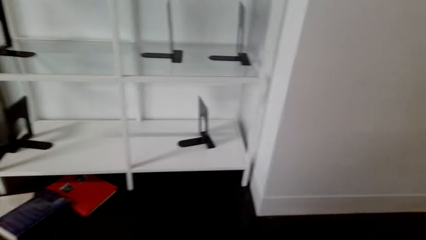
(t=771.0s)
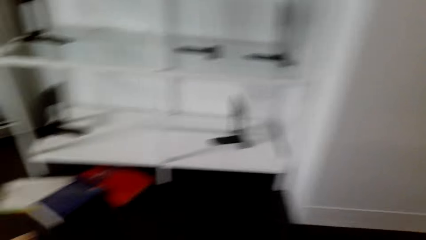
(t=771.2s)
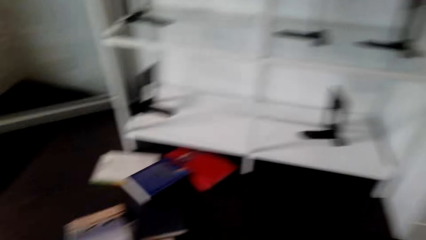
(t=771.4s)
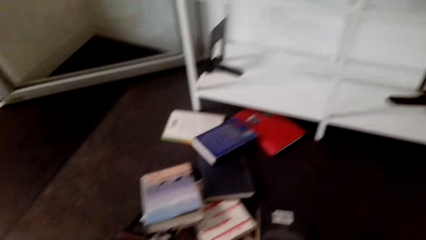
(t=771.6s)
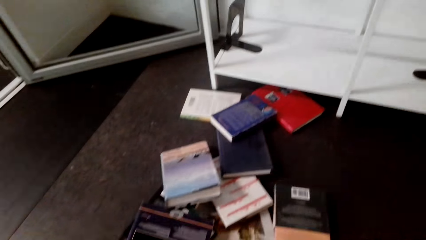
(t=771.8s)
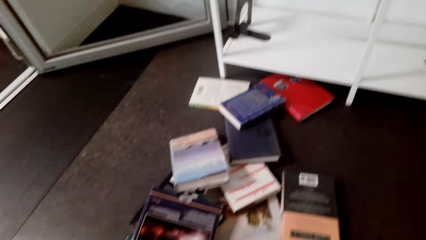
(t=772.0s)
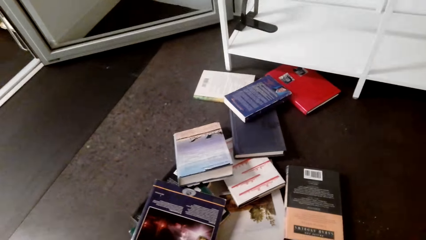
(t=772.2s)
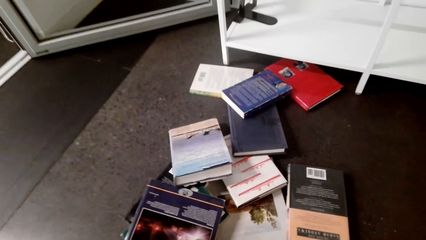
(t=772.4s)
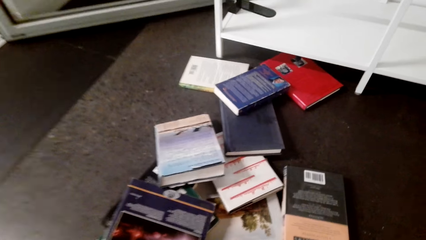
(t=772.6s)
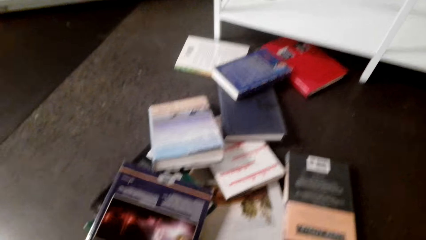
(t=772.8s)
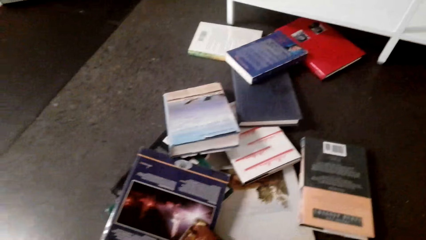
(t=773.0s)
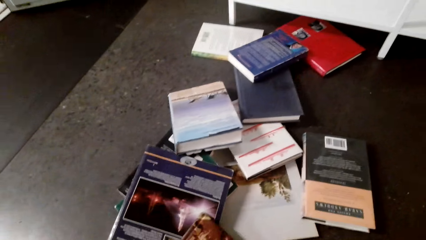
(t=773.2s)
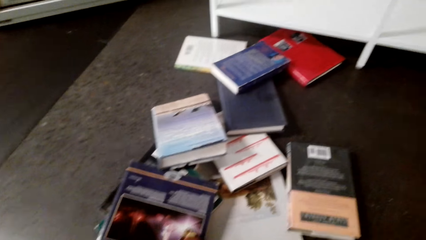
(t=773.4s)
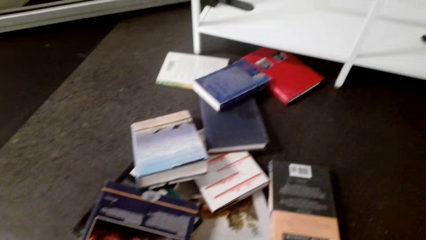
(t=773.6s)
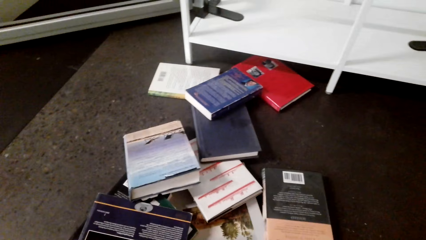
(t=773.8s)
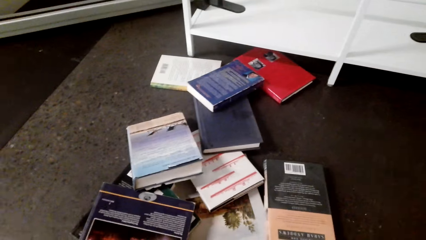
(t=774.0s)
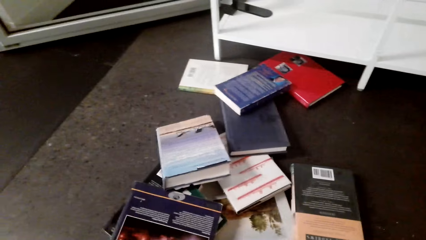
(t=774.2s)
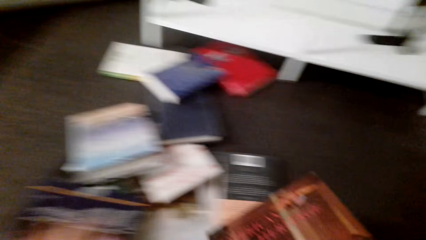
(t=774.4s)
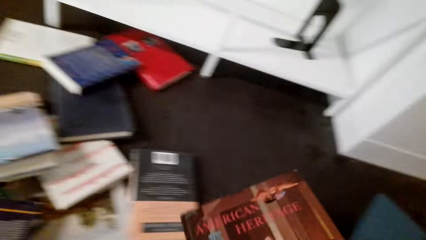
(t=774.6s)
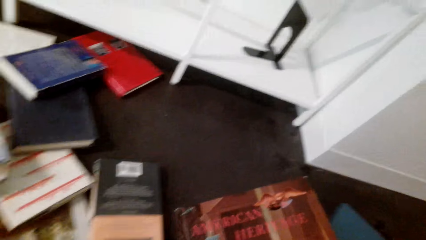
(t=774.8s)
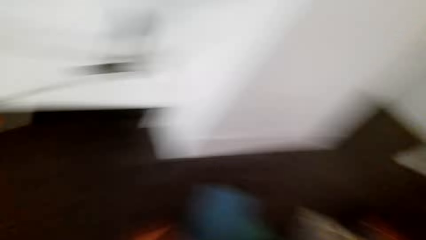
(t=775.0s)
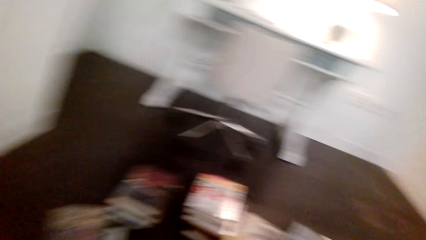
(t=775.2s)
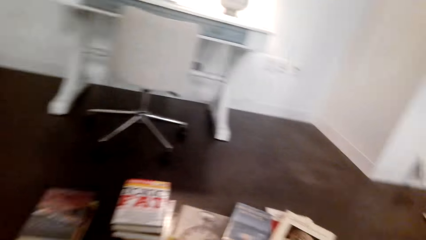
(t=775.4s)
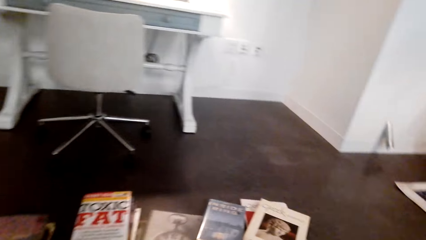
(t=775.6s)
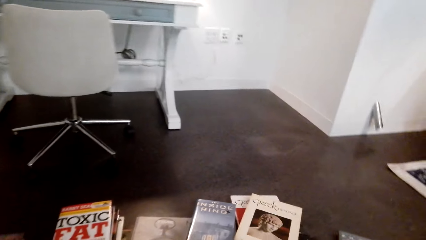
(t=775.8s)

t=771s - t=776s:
The camera wearer lifts the book.

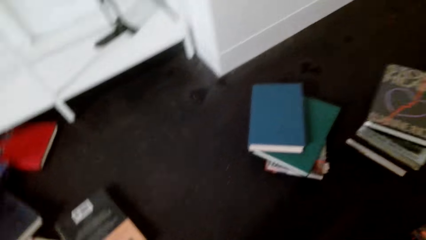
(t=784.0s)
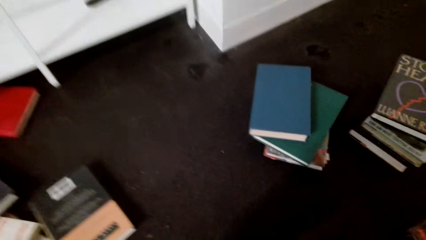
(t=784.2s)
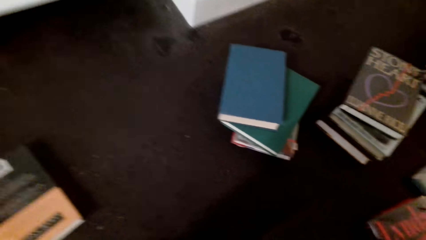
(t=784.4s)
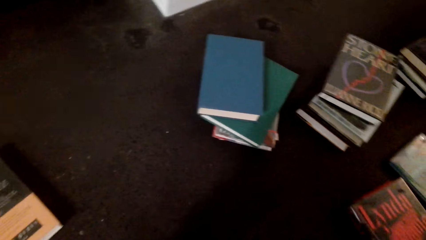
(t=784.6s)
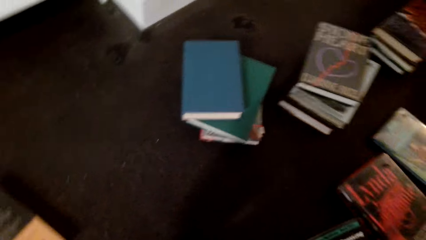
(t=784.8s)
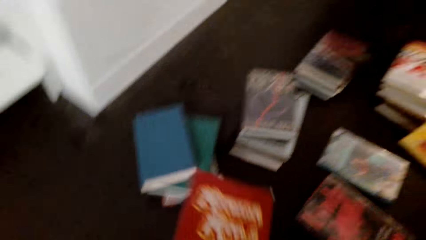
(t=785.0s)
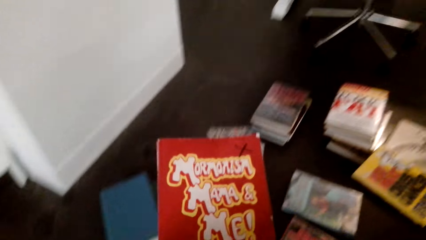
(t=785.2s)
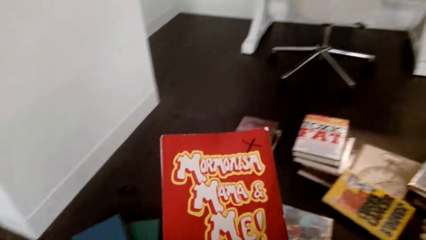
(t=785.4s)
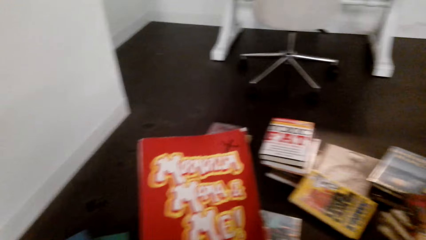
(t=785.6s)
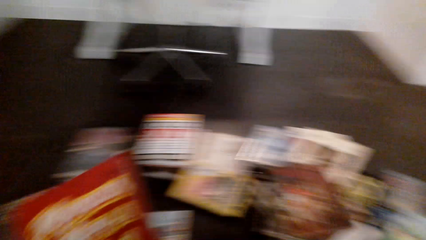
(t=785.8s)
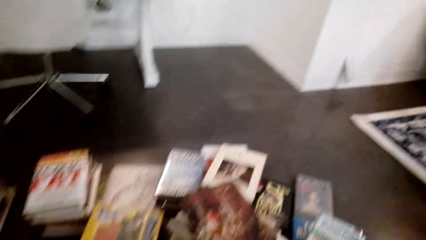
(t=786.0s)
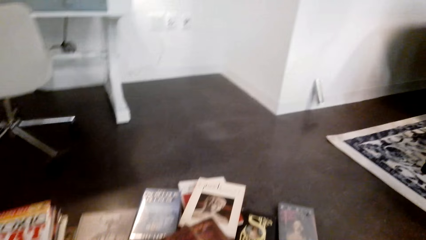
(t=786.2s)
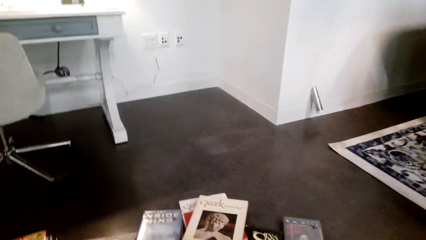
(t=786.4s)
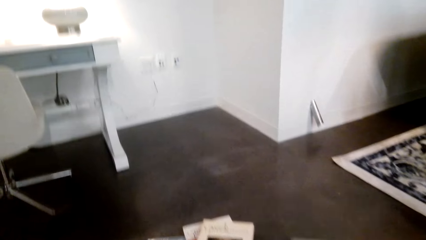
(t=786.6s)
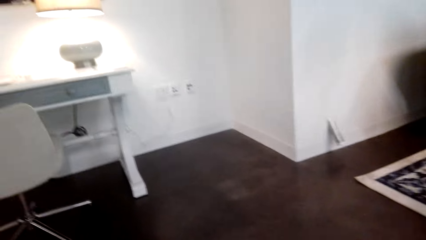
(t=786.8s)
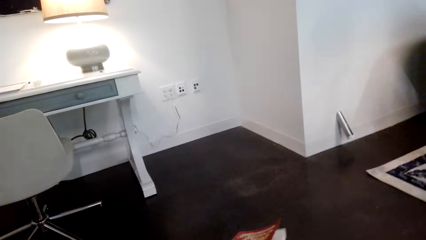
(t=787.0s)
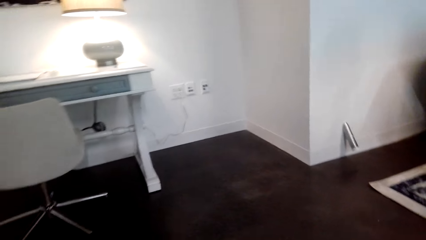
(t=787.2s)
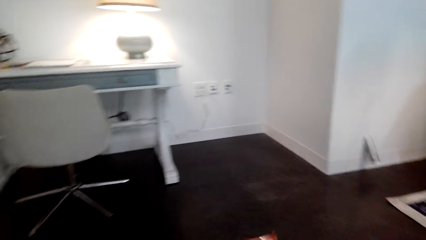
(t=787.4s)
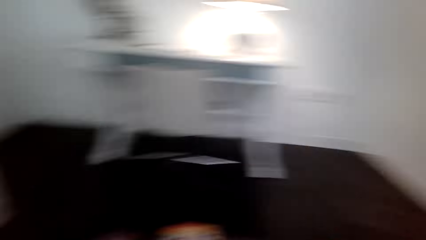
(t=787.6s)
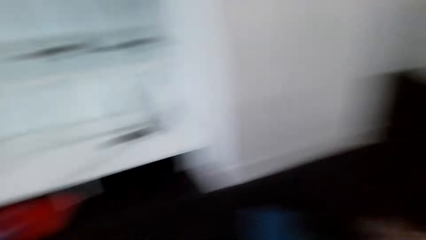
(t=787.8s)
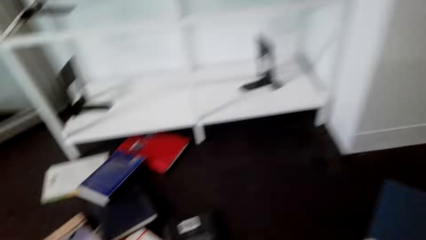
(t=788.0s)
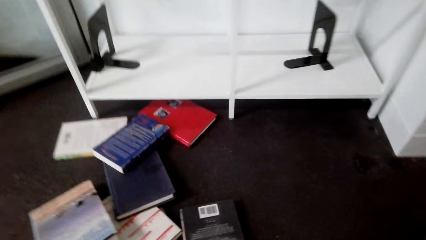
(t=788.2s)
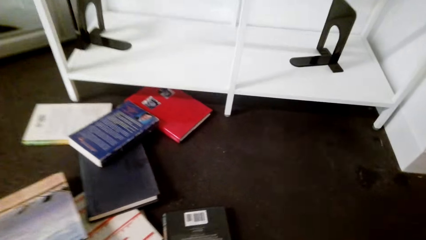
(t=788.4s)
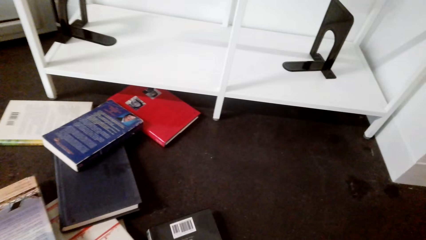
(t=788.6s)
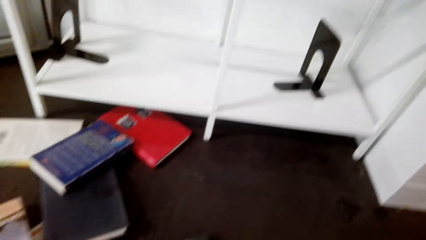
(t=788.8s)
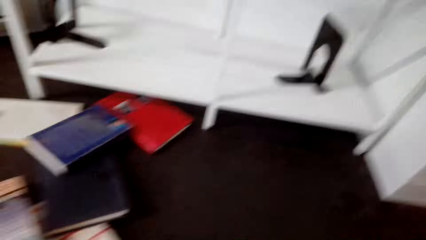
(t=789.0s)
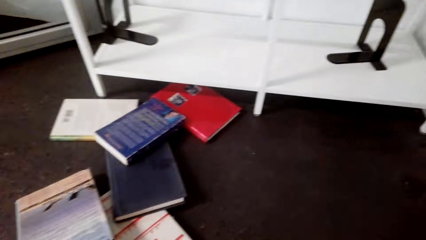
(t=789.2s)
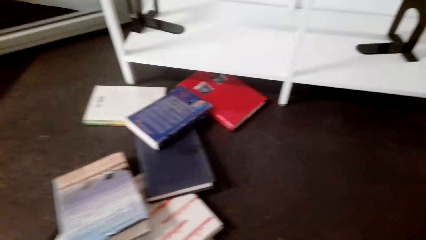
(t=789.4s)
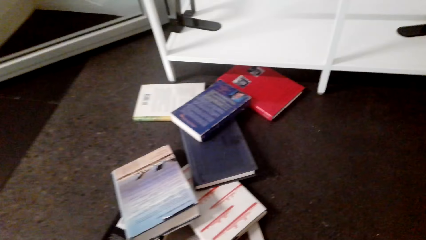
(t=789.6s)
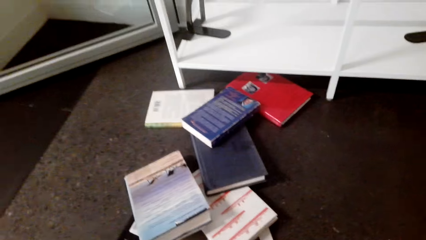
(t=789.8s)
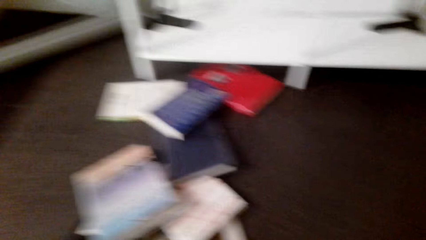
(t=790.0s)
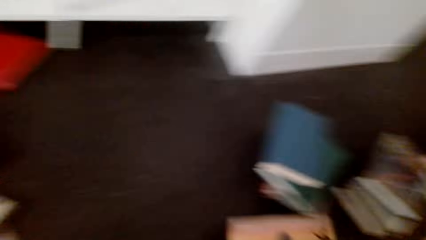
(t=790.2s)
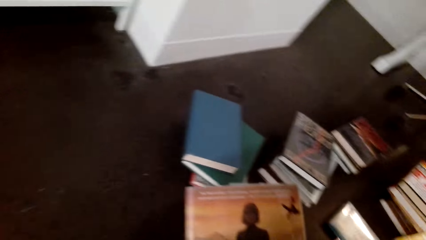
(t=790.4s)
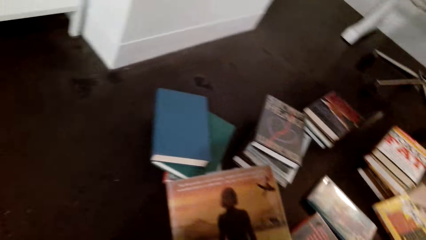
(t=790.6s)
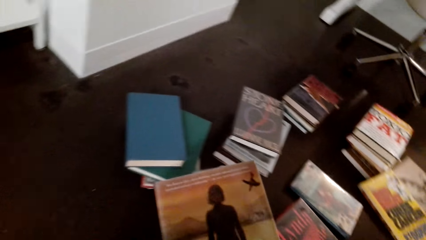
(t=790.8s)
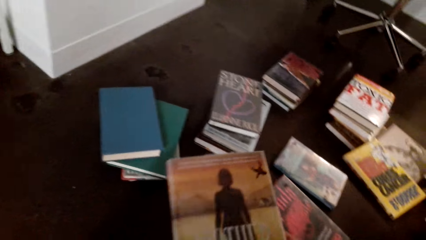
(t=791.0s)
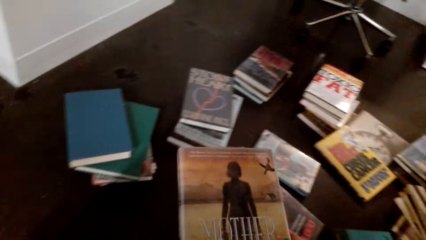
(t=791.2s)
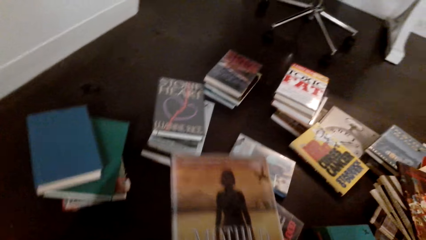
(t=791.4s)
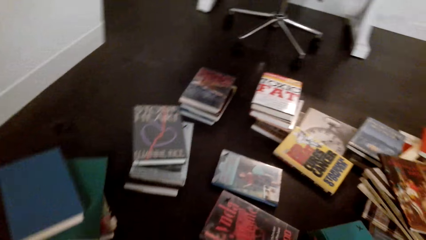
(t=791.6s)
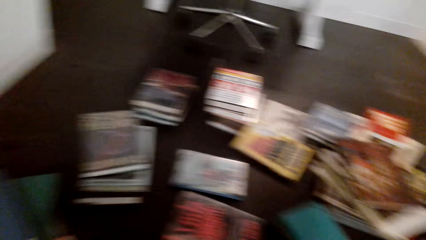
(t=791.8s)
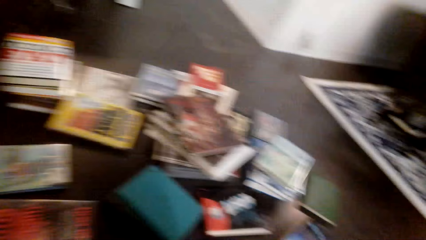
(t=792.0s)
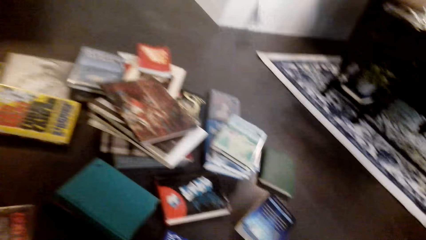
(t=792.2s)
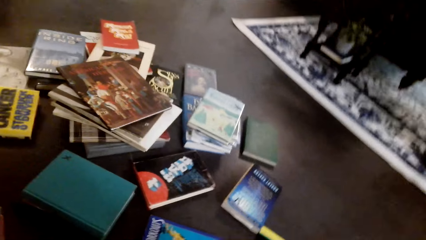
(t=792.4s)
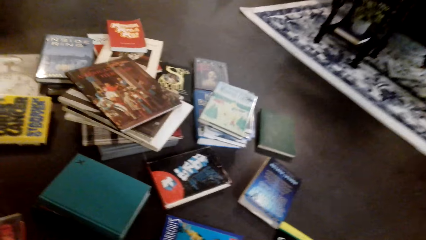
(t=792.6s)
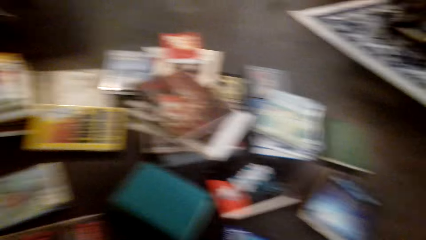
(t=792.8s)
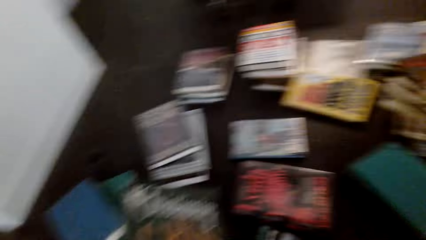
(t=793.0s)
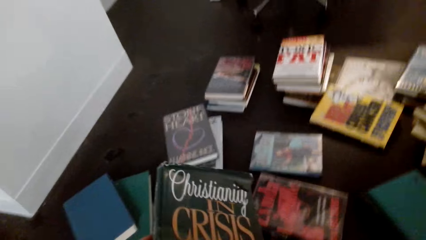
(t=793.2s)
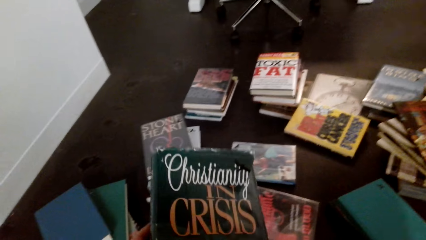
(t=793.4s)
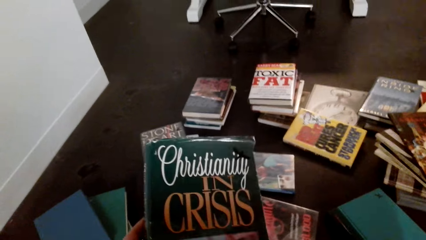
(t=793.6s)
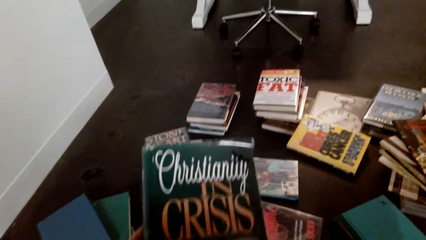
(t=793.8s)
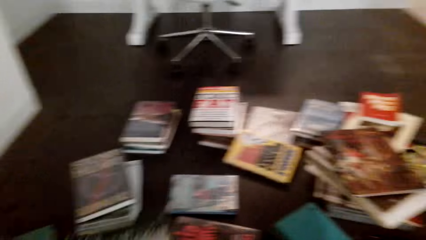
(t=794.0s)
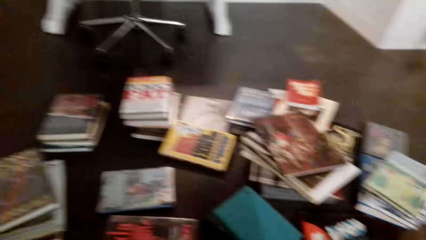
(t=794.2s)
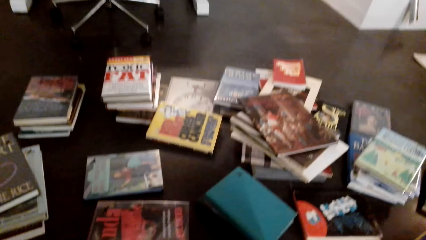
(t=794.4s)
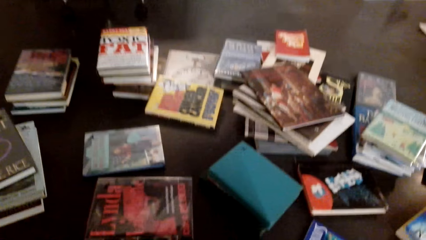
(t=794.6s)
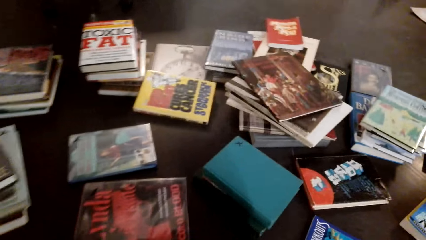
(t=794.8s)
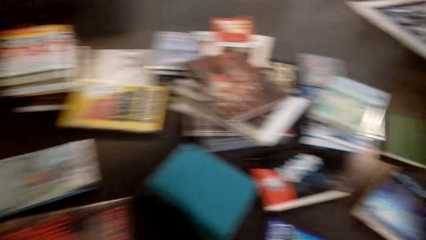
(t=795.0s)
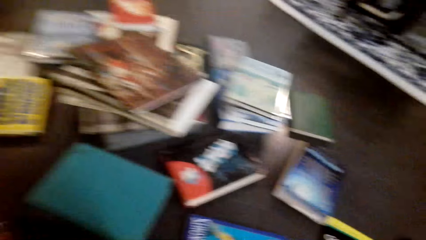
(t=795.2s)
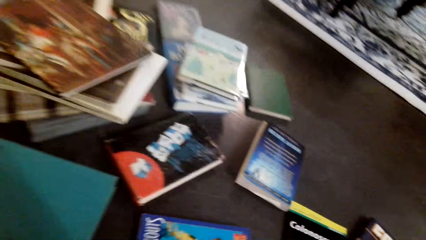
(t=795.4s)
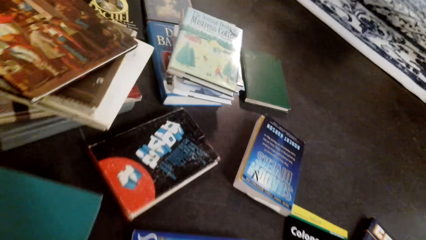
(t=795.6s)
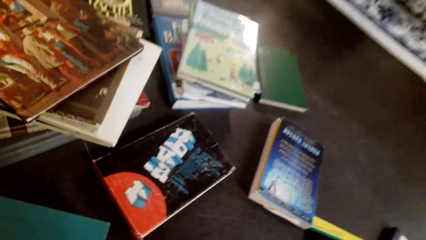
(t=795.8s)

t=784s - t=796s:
The camera wearer lifts the book. They place the book on the floor. They pick the book from the floor. They lift the book.
